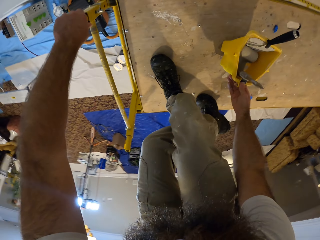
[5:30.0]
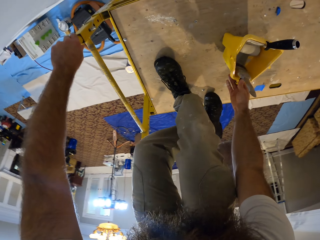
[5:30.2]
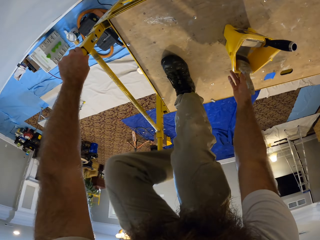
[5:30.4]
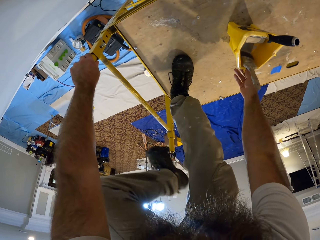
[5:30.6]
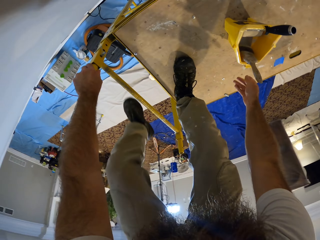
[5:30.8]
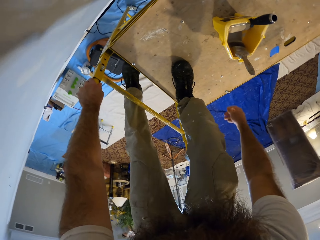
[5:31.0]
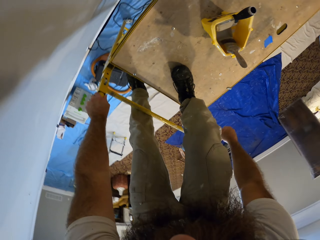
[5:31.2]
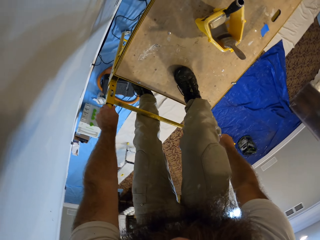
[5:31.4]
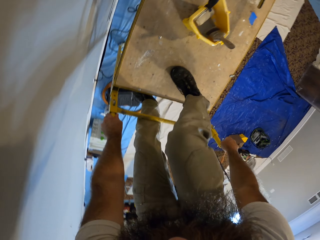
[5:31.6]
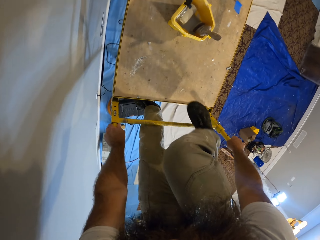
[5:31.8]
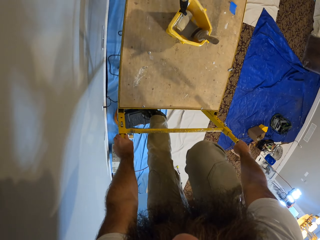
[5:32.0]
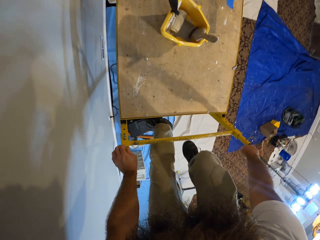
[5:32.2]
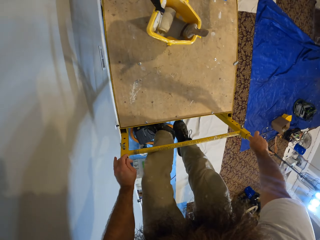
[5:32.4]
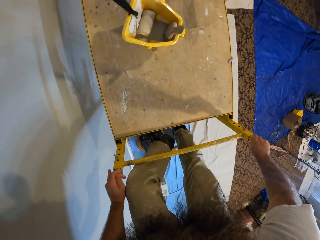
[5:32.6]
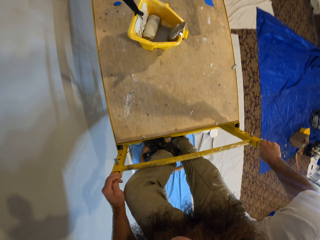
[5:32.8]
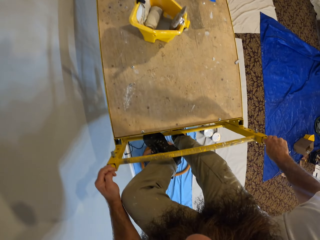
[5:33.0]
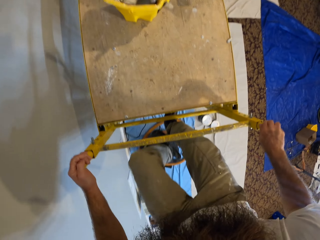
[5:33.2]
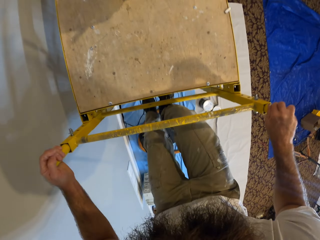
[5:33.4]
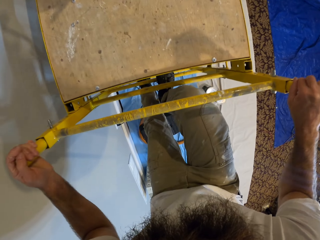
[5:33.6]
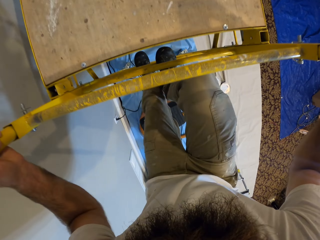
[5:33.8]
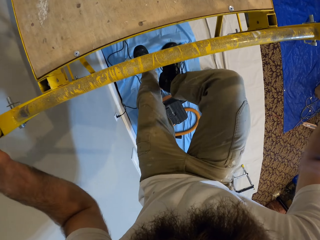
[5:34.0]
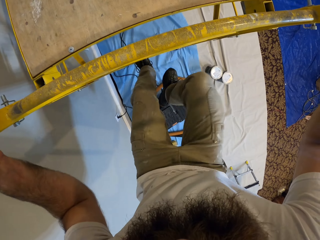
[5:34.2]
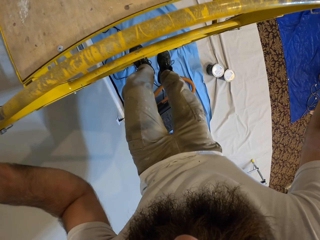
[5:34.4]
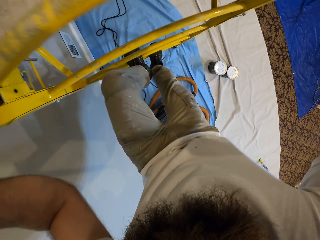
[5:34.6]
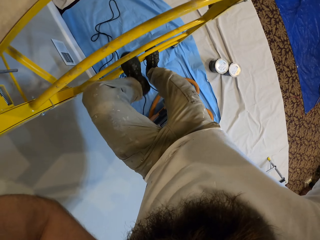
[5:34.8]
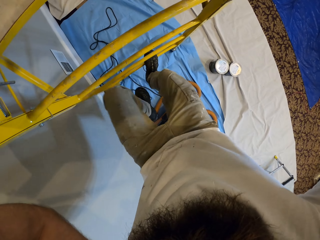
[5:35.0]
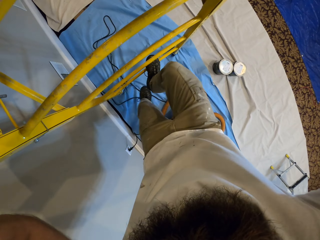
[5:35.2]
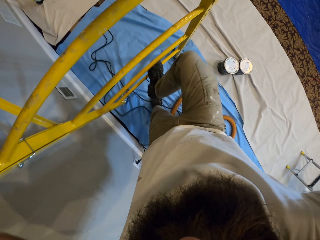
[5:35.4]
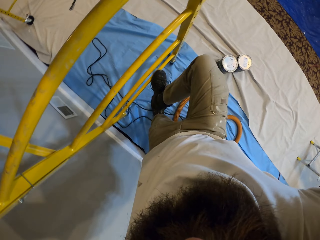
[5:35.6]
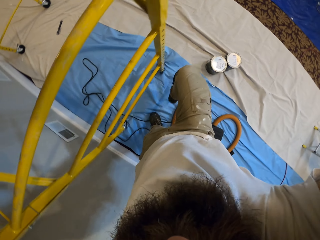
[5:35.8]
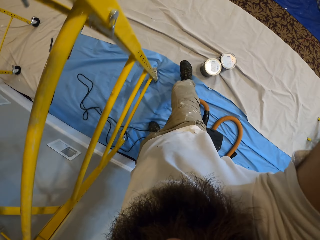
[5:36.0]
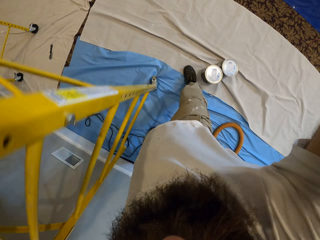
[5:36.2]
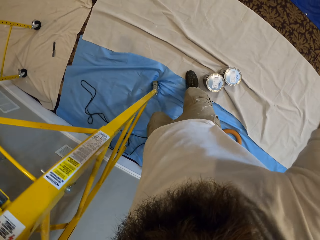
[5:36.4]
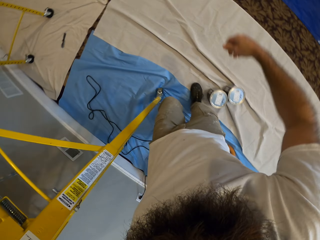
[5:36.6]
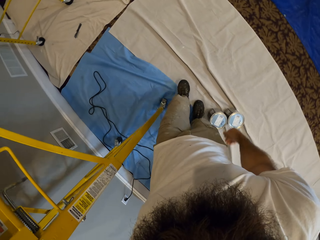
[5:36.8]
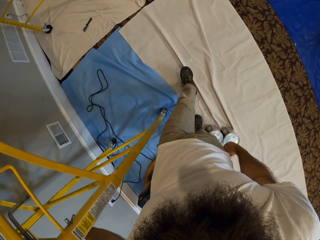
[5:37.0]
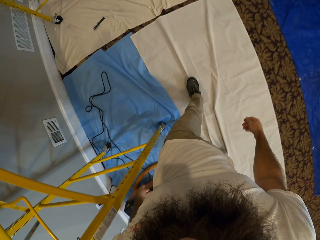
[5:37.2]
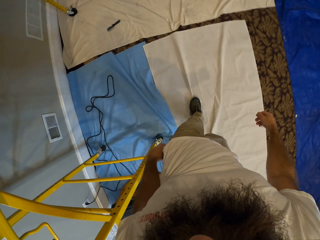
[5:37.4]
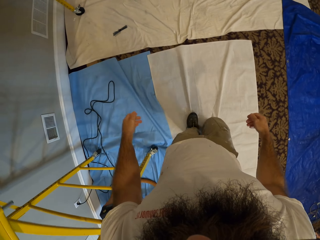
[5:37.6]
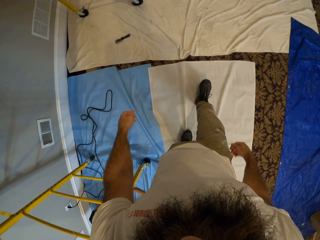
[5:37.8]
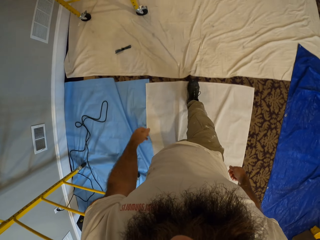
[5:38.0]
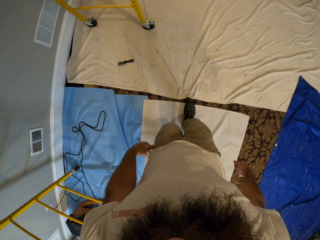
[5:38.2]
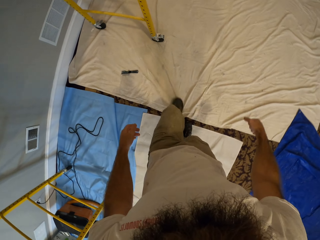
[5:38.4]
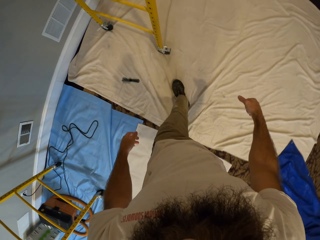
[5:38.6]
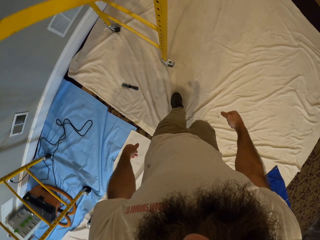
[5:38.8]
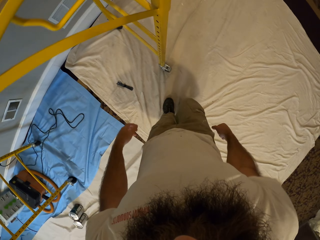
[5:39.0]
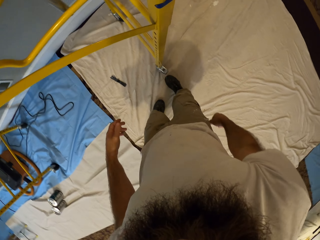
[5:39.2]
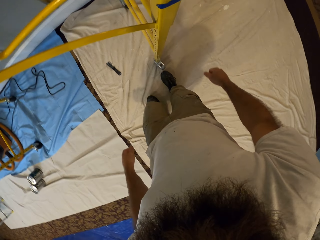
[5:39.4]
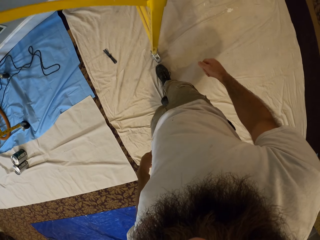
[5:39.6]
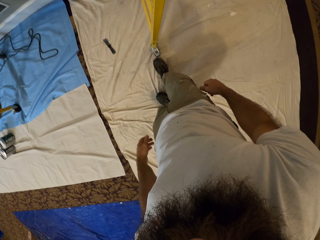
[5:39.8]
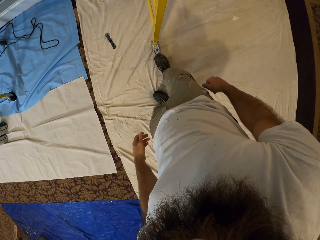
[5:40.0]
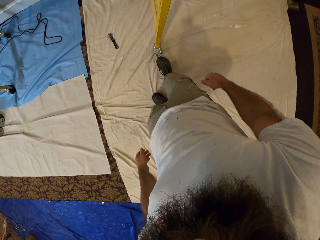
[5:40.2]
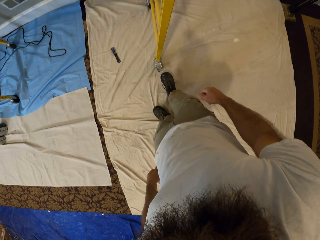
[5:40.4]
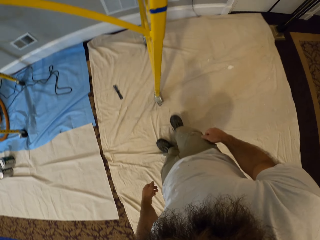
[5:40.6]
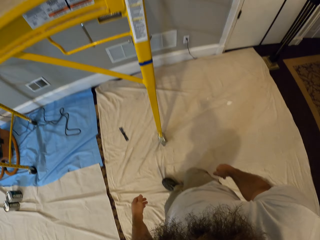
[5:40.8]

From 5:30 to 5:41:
The camera wearer places his left hand on the ladder. He climbs down the ladder. He walks around.

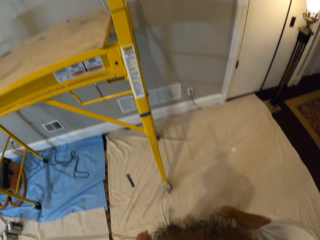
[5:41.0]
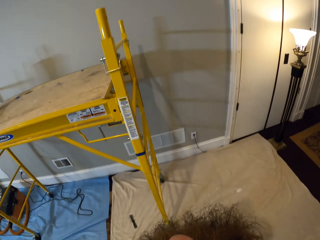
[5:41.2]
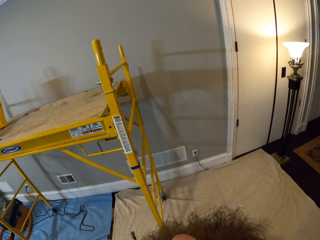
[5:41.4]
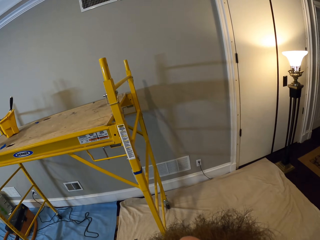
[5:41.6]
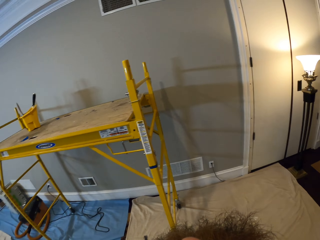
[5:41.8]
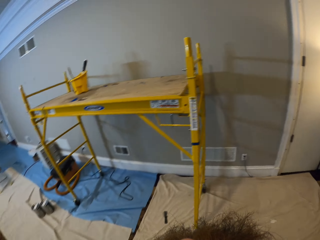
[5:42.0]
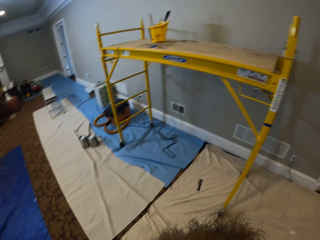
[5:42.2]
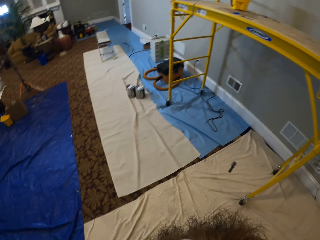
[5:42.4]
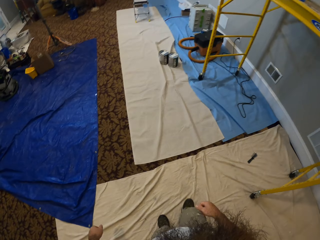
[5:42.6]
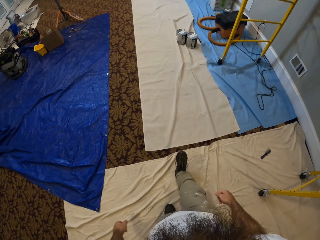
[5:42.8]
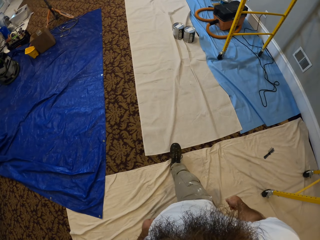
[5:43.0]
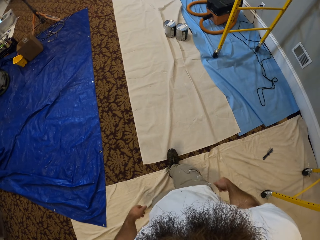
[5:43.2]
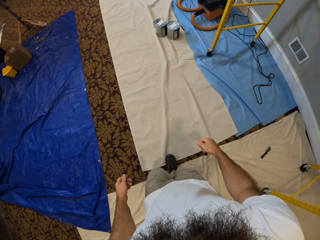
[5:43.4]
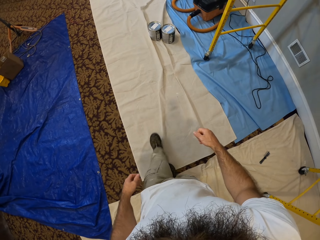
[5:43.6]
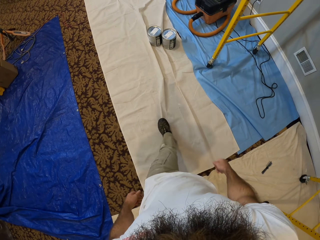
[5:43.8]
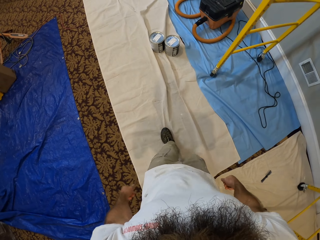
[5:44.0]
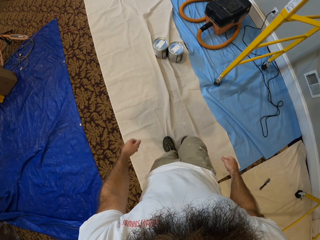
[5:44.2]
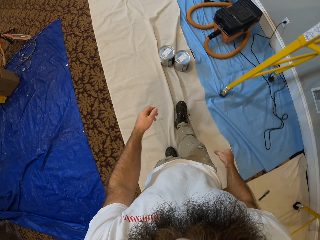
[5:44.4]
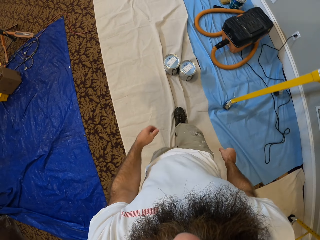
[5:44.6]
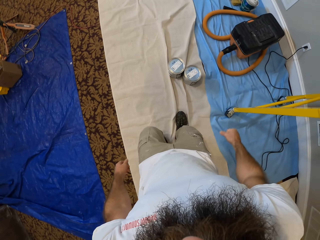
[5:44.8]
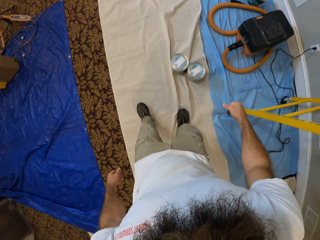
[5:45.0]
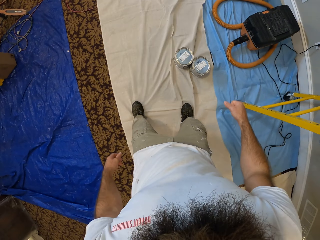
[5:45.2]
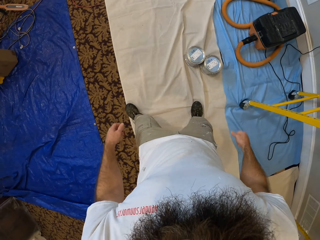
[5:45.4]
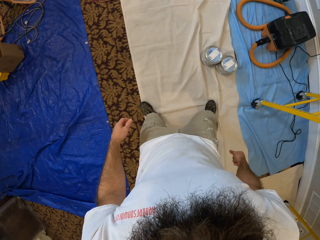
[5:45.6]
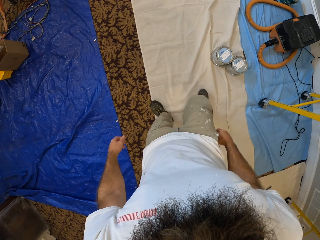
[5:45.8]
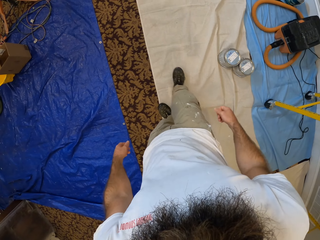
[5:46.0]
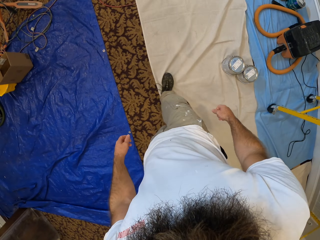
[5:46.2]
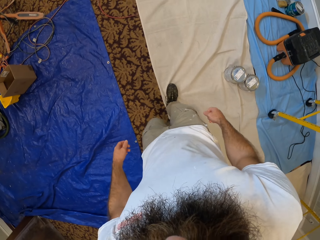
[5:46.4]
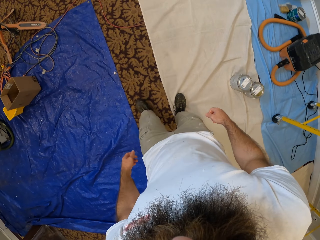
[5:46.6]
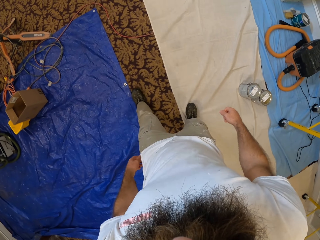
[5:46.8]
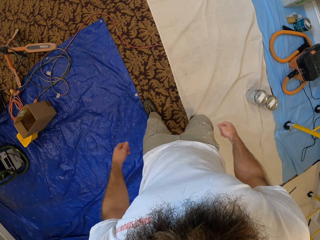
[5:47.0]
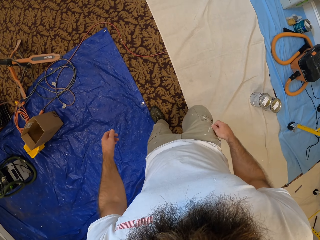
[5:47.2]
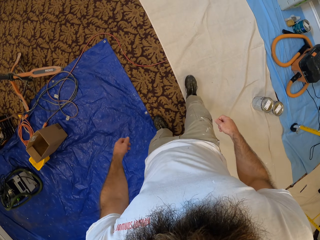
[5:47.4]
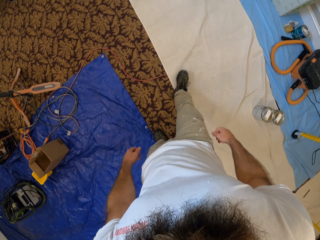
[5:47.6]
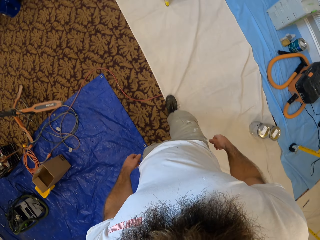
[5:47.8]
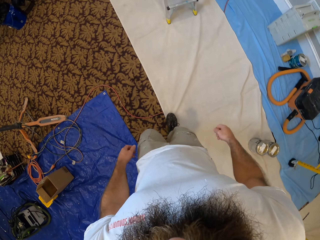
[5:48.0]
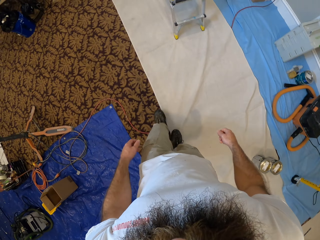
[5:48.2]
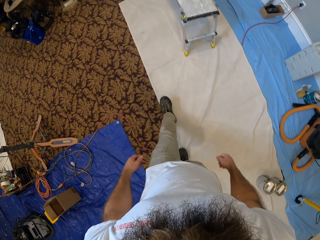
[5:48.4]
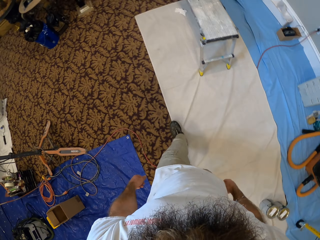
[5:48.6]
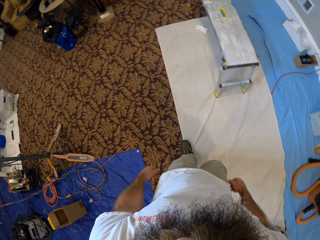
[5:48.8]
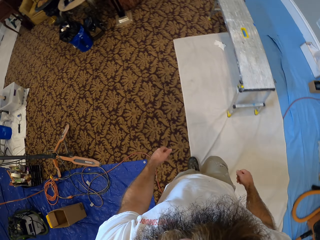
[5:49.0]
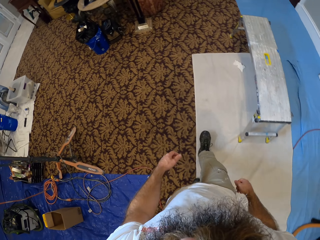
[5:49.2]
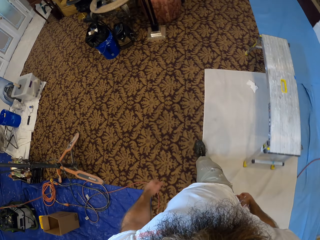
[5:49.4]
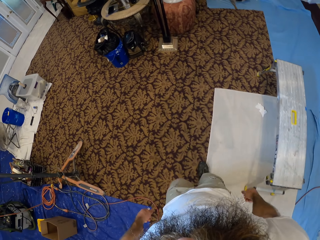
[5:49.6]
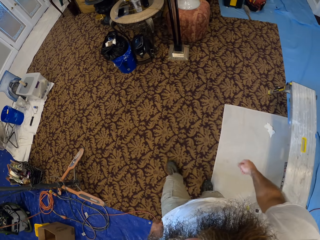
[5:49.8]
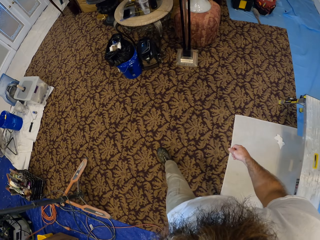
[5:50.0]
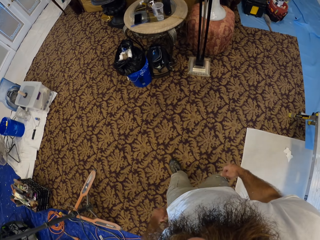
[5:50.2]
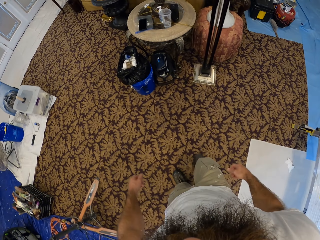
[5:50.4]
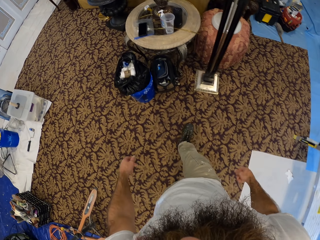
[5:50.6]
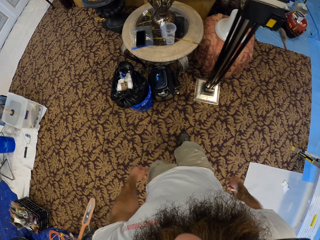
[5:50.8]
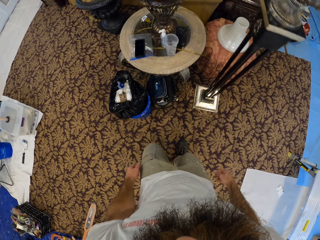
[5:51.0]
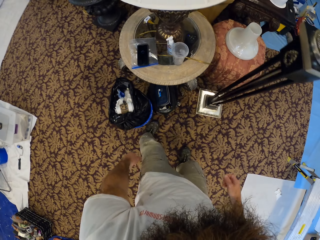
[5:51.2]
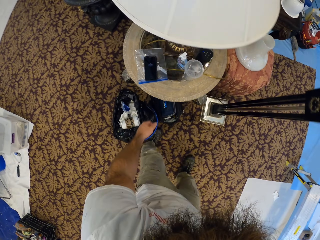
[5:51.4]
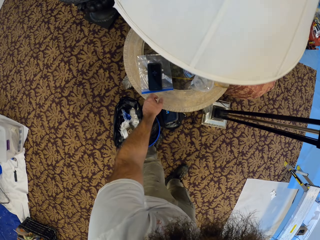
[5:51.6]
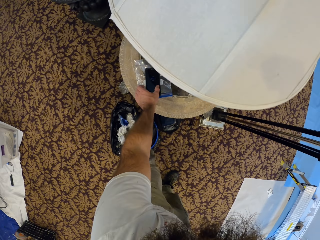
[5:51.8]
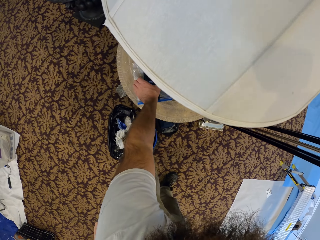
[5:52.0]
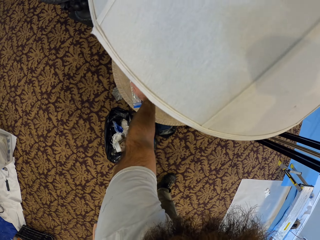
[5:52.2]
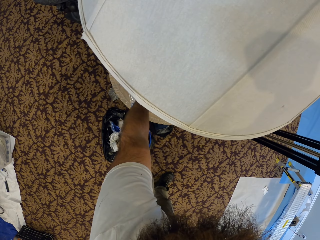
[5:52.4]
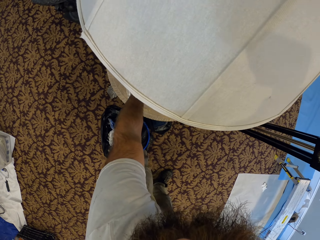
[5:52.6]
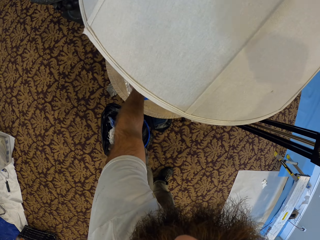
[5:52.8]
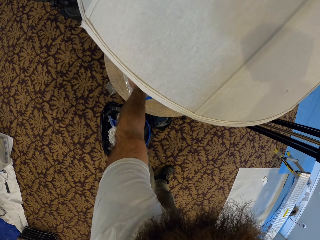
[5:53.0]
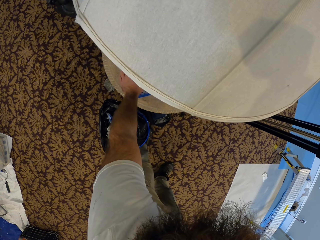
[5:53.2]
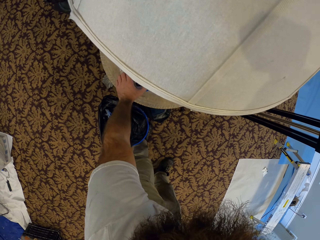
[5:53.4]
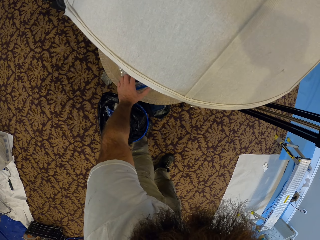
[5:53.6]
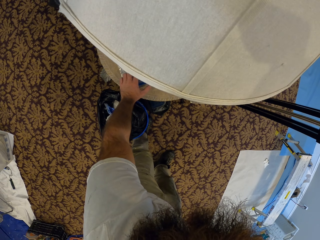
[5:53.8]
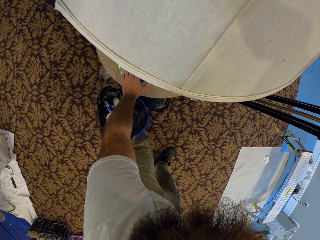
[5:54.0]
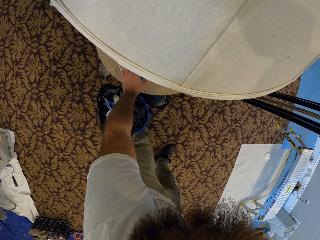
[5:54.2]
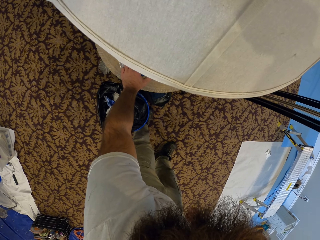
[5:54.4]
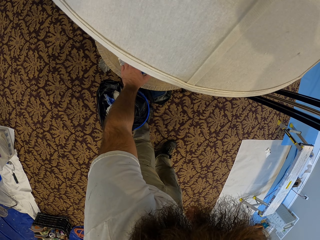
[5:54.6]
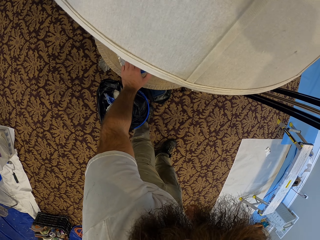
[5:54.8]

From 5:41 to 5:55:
The camera wearer walks to a table. He operates a phone on the table with his left hand.
